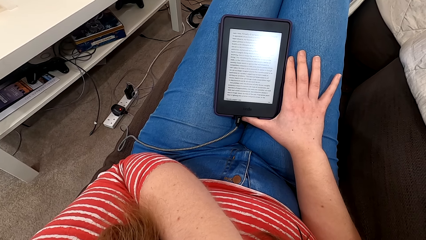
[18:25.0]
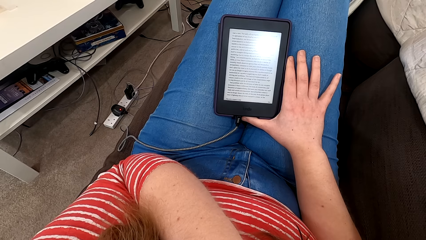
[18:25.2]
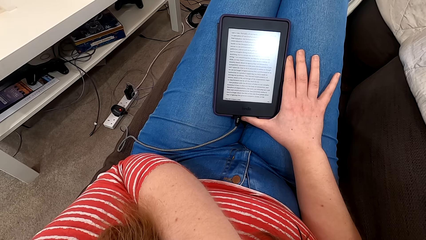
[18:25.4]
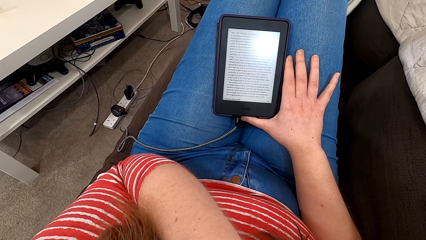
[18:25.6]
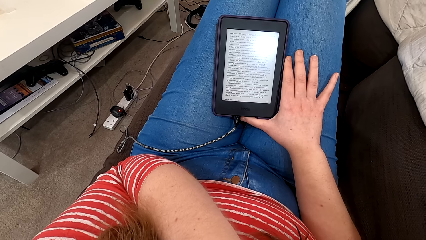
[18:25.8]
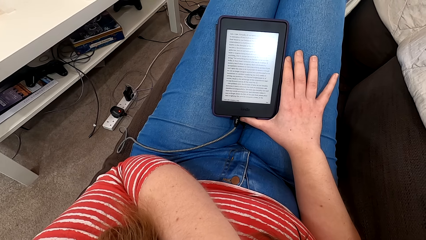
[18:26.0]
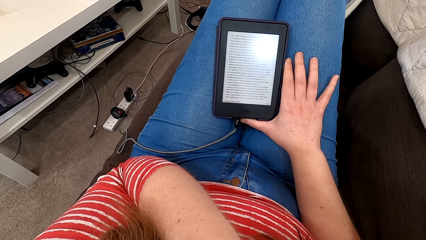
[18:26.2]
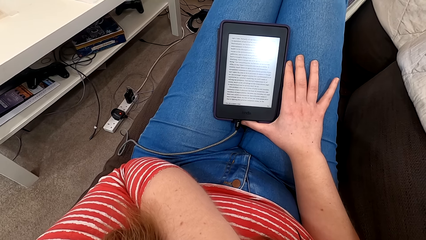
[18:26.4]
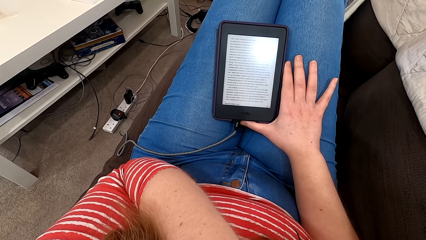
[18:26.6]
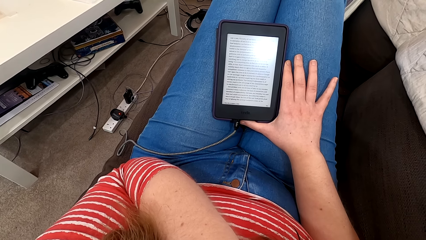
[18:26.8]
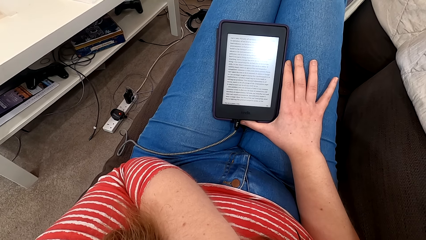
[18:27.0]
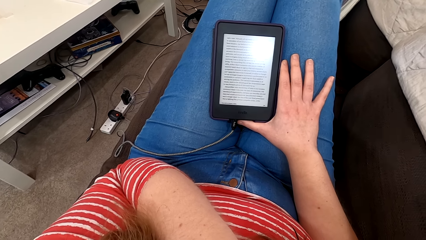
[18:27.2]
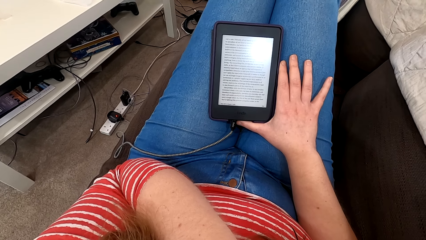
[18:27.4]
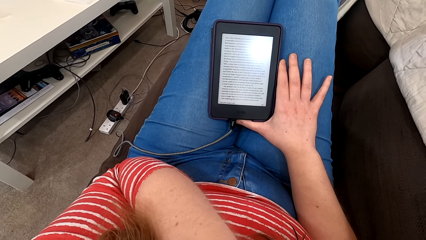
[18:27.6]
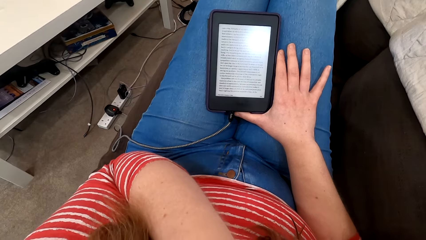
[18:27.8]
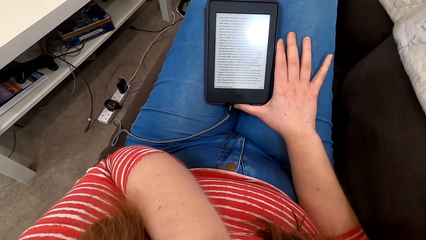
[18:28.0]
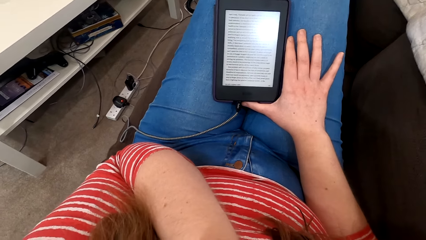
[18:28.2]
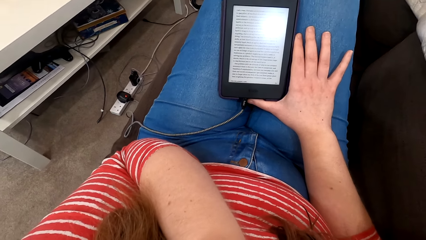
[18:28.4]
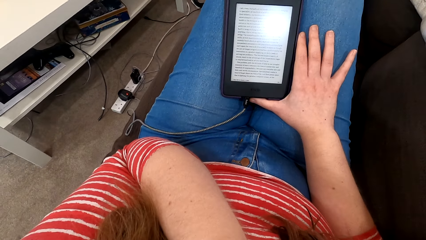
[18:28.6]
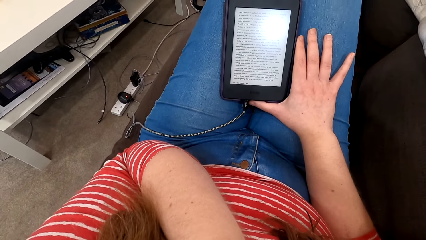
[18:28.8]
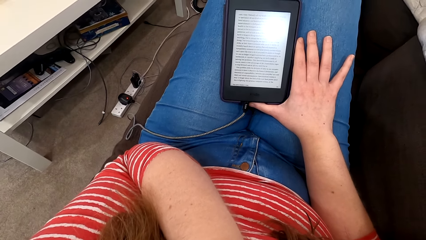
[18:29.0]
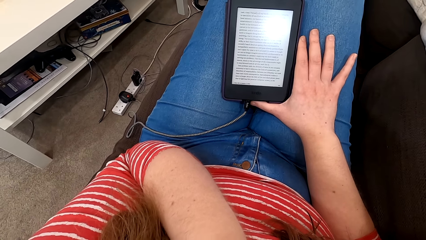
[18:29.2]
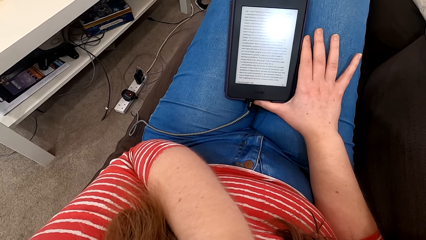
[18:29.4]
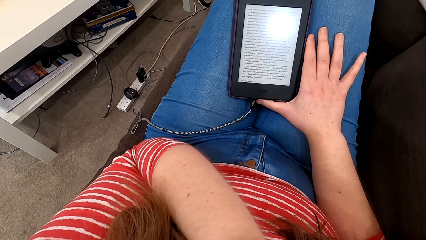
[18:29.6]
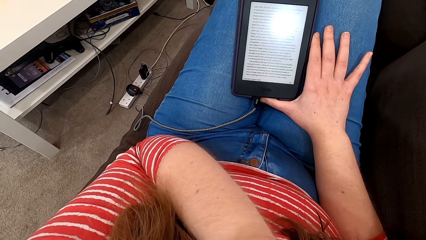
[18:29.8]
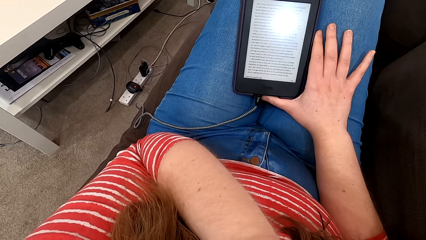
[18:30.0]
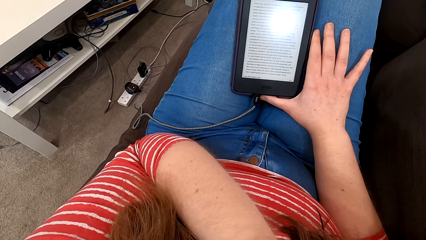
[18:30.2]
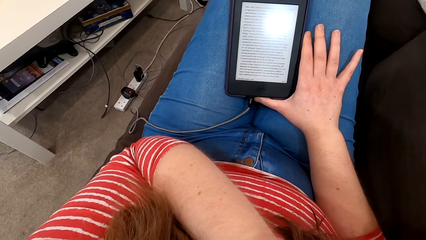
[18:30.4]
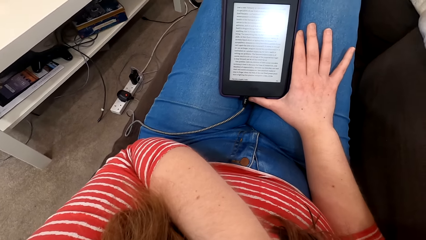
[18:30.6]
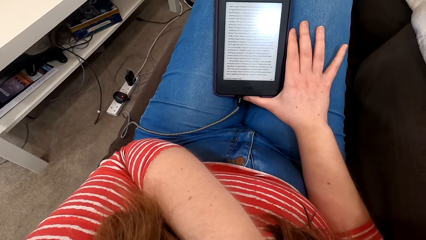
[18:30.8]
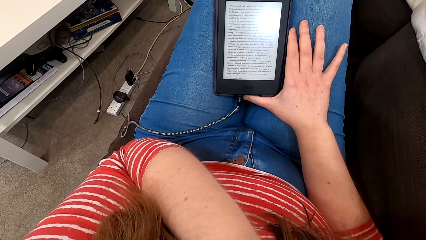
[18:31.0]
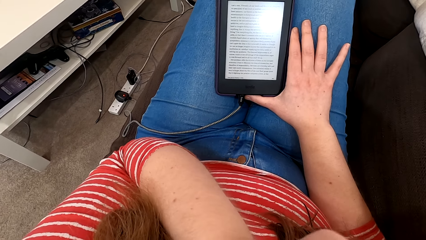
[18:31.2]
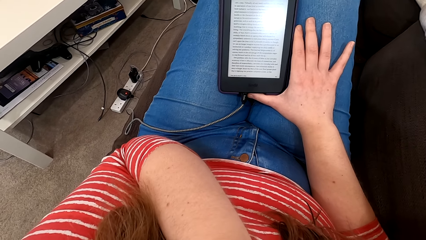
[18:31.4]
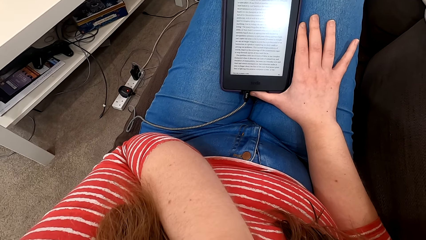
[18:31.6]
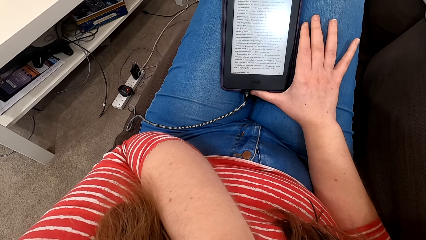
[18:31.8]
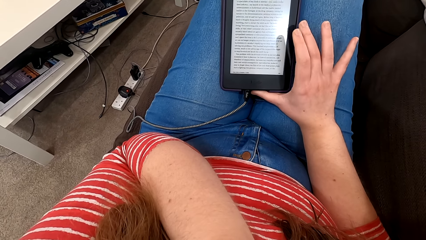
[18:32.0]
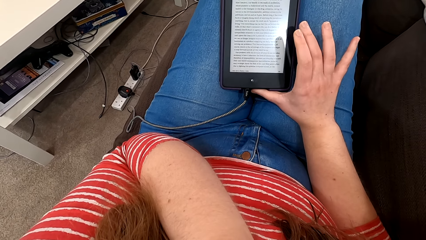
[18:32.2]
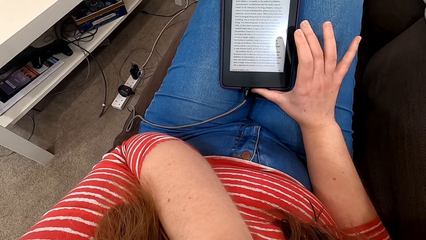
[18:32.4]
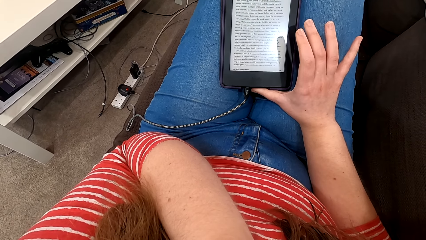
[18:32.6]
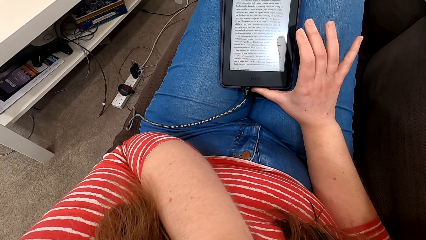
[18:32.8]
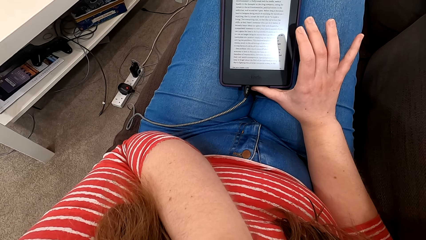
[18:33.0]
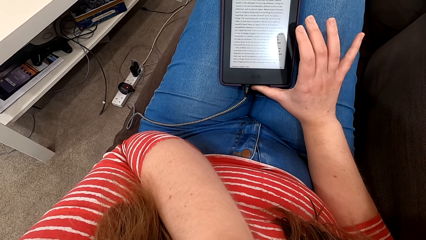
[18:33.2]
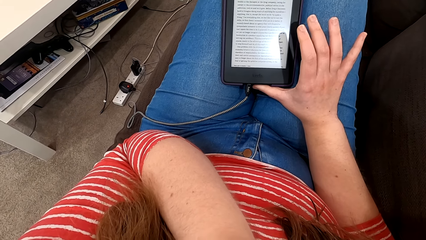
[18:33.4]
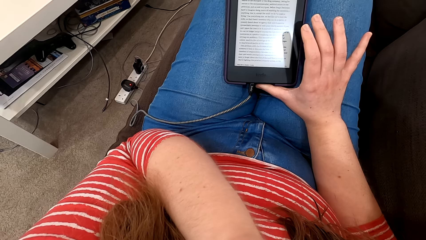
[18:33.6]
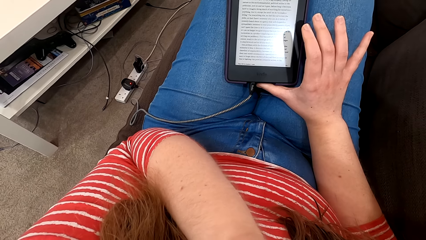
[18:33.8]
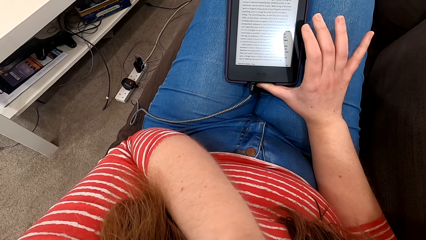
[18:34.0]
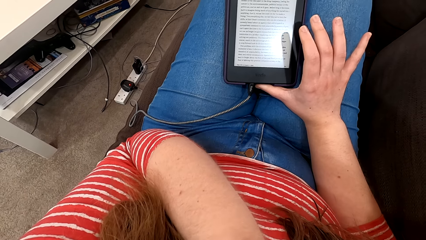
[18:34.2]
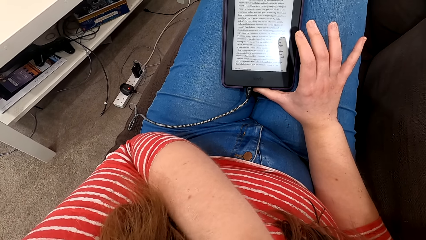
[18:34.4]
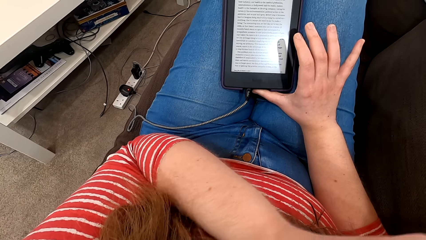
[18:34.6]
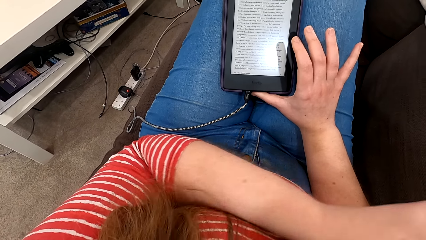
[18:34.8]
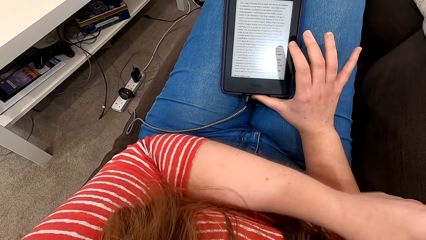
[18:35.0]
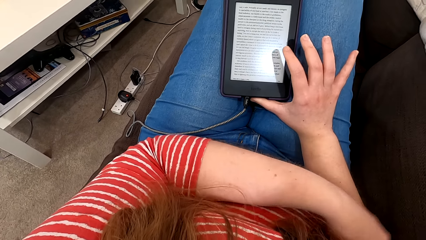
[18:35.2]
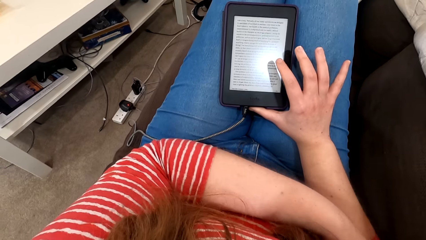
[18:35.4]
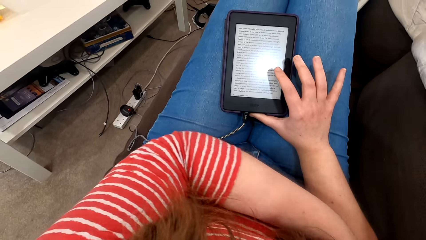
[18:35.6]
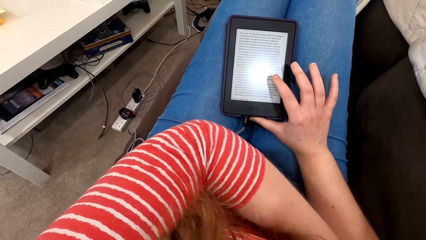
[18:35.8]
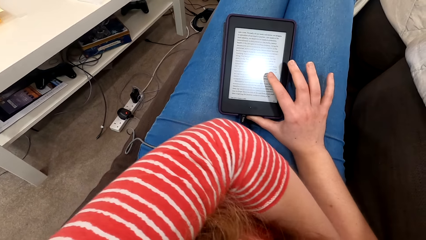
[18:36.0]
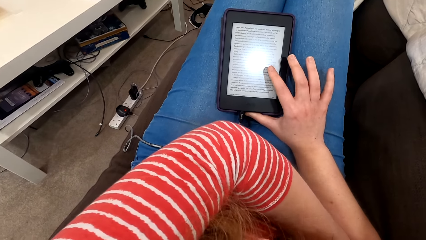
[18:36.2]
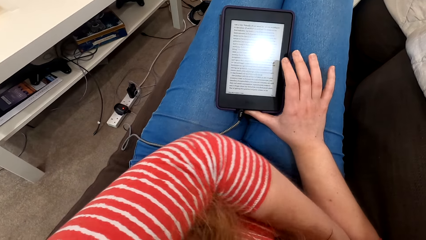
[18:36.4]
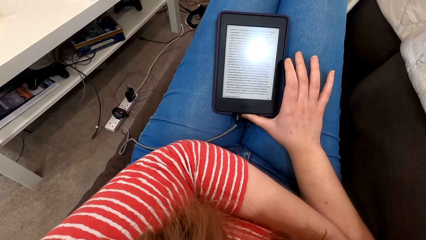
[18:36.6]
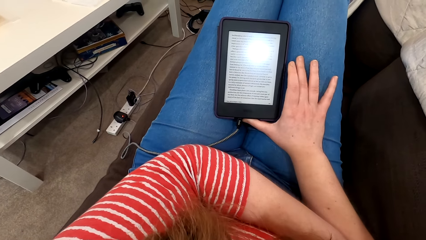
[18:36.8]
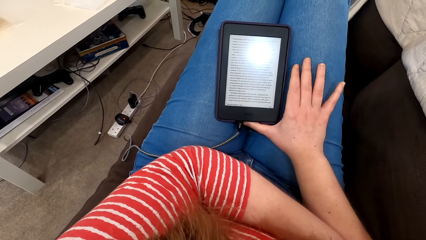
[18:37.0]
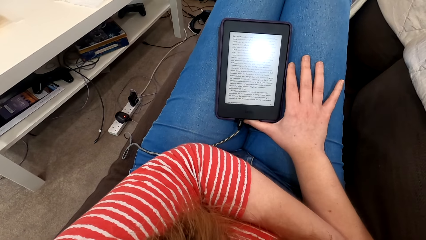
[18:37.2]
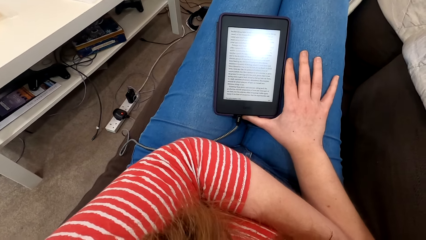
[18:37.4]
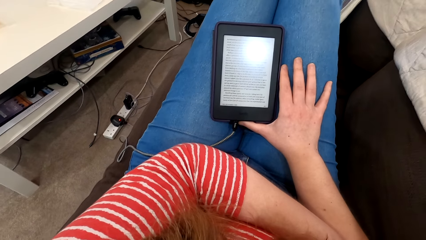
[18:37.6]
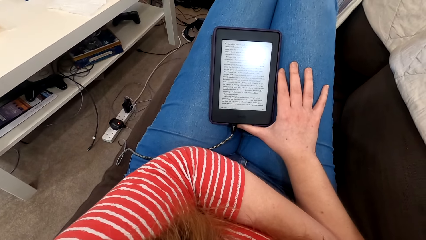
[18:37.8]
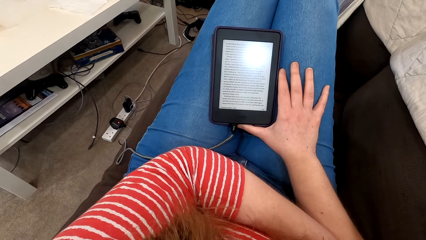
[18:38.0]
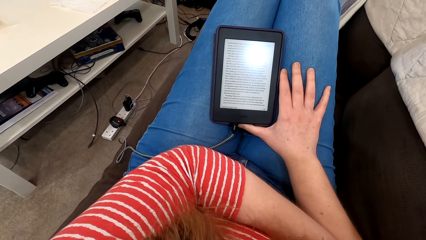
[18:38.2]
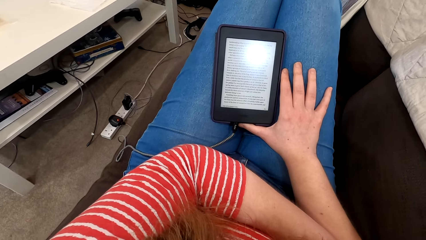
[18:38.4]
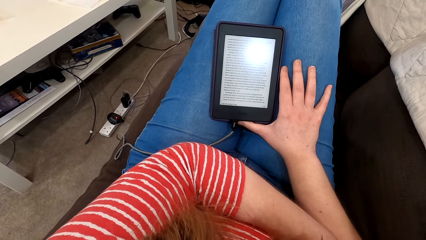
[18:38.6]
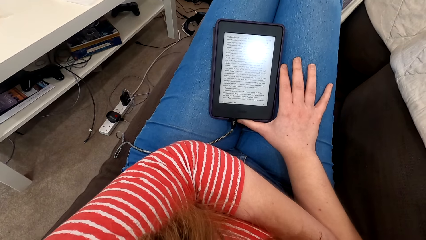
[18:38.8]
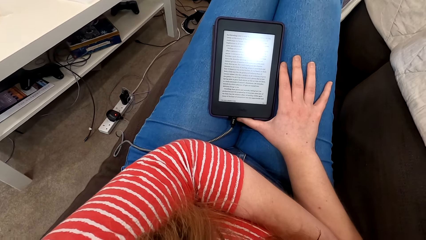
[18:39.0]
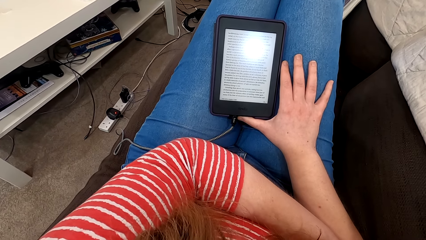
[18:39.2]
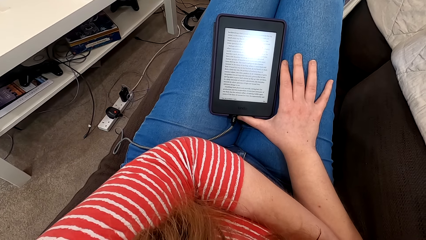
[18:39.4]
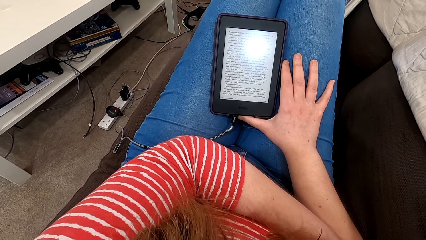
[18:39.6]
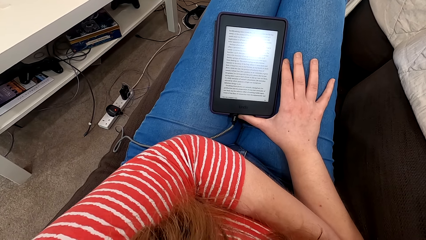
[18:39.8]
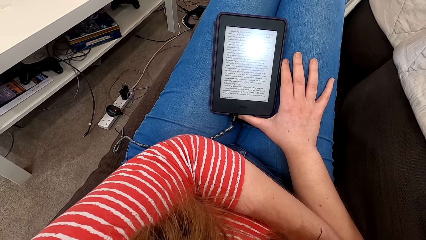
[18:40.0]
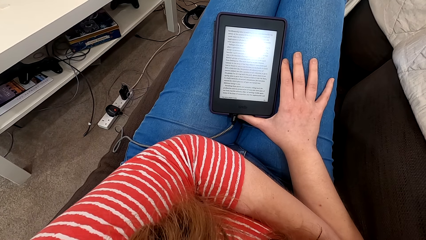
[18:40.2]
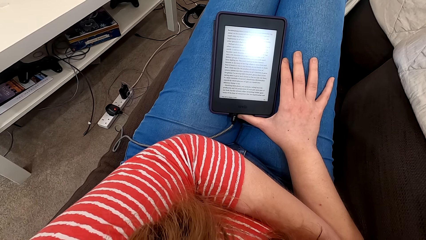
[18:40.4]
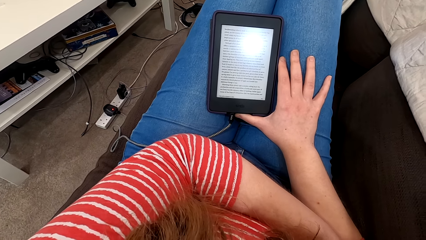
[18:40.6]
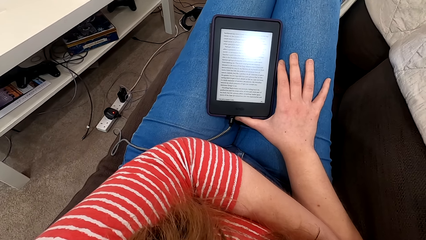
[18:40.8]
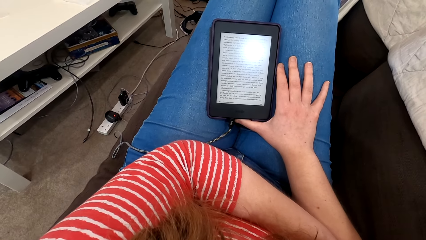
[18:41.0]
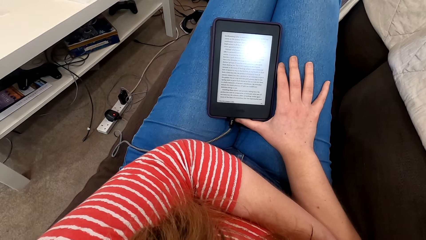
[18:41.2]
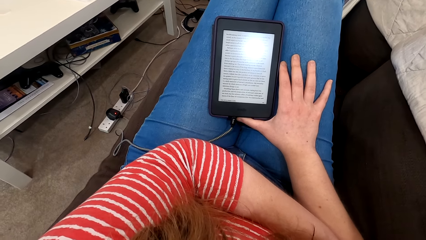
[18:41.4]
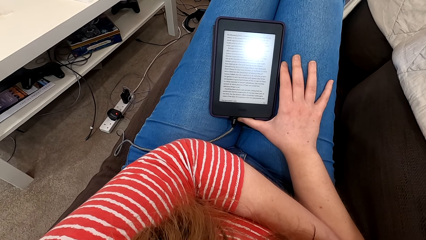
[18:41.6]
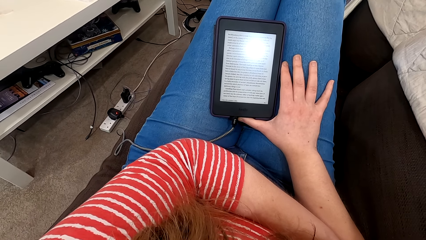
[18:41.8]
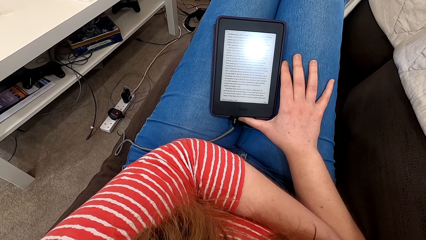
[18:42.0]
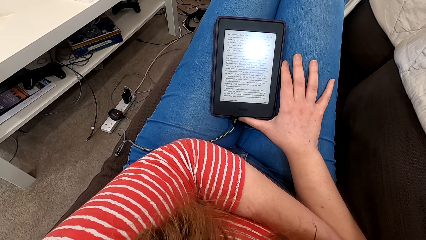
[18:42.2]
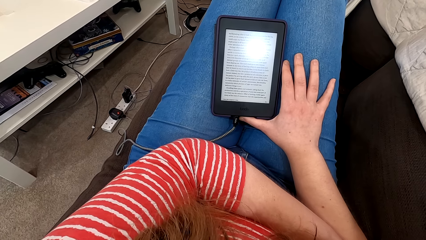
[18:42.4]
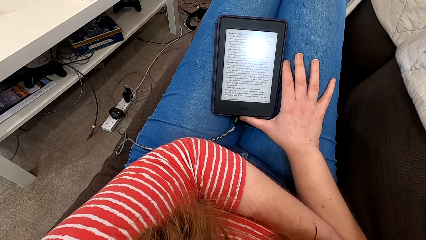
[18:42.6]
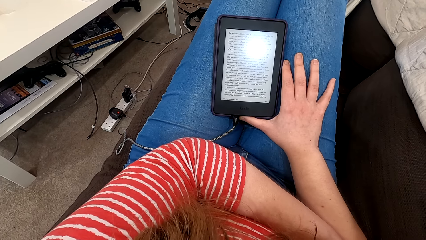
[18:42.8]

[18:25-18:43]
The camera wearer moves a hand. They read from the tablet or phone. They move a hand. They read from the tablet. They move a hand. They tap the screen of the tablet. They read from the tablet.
